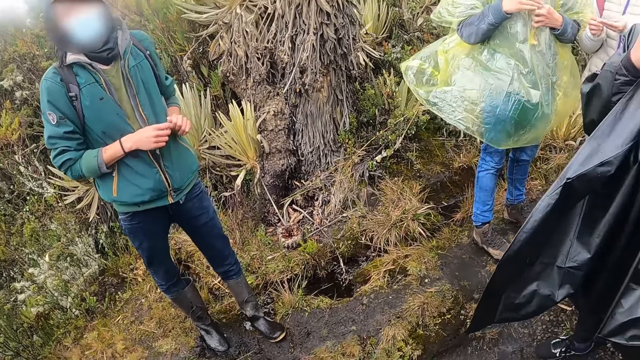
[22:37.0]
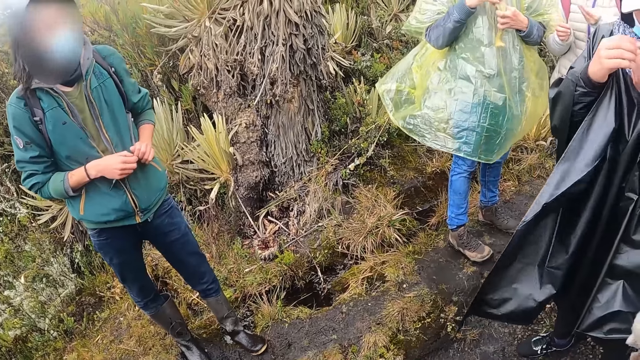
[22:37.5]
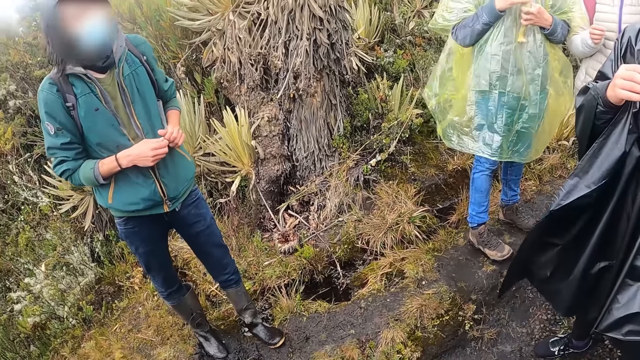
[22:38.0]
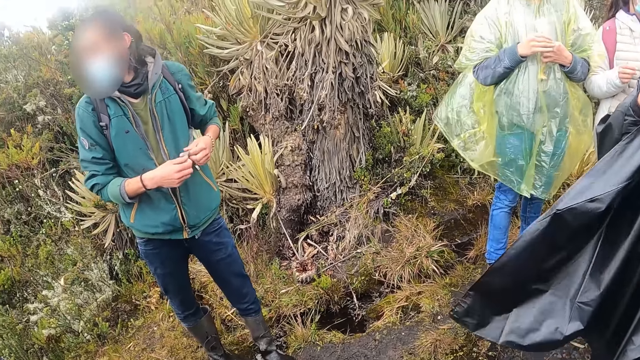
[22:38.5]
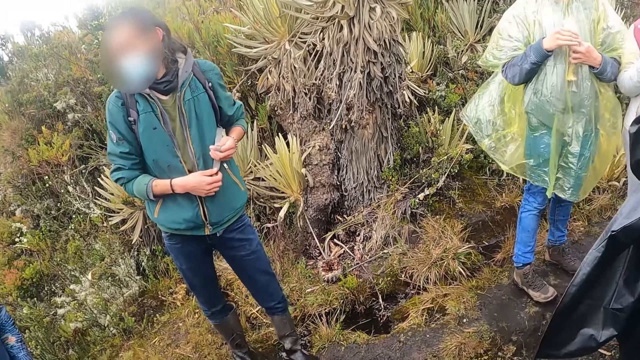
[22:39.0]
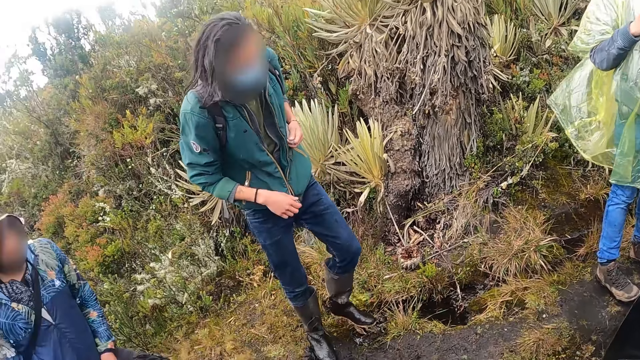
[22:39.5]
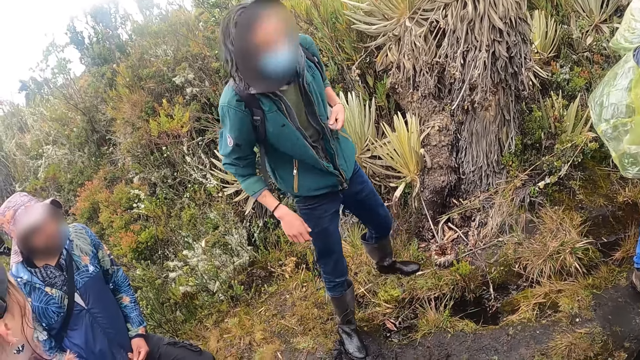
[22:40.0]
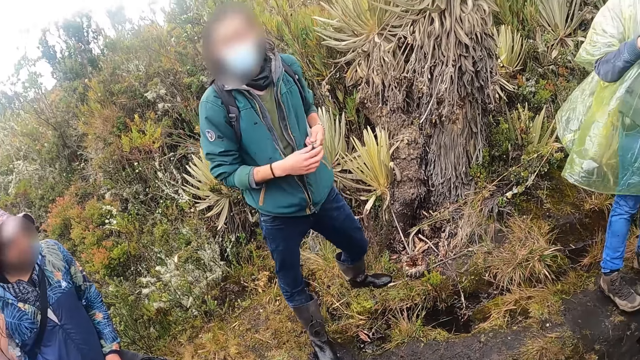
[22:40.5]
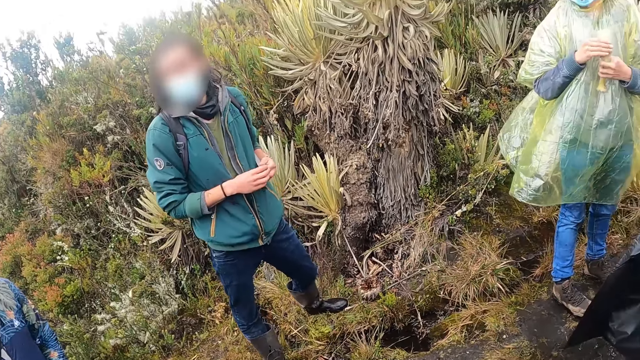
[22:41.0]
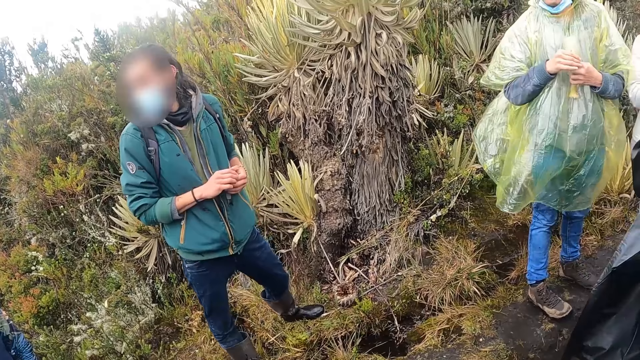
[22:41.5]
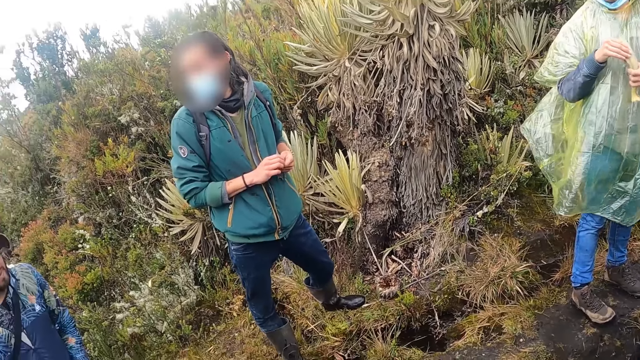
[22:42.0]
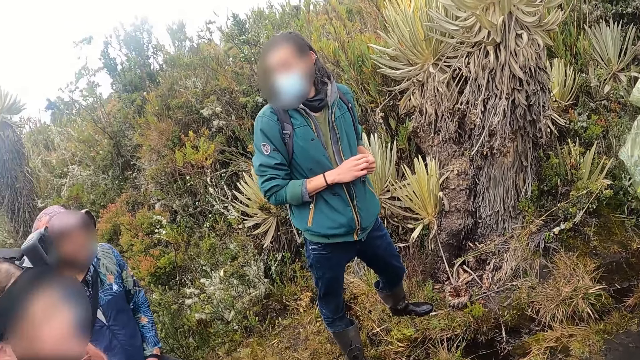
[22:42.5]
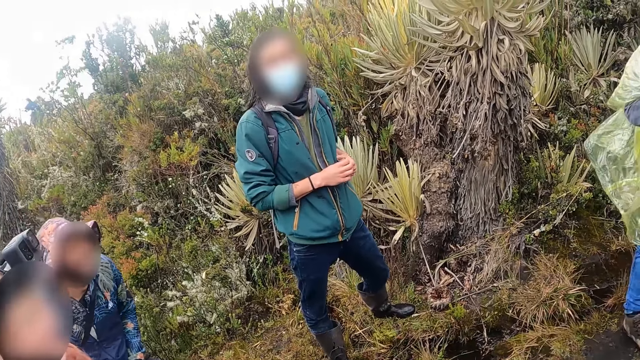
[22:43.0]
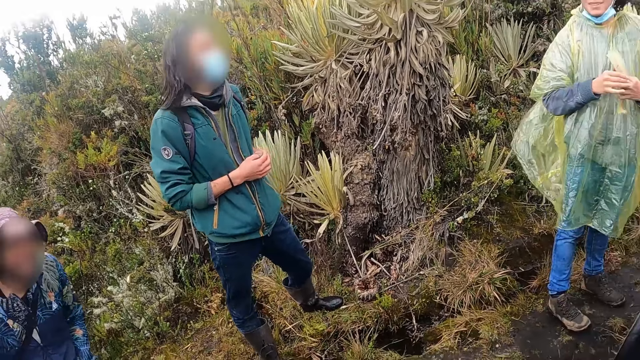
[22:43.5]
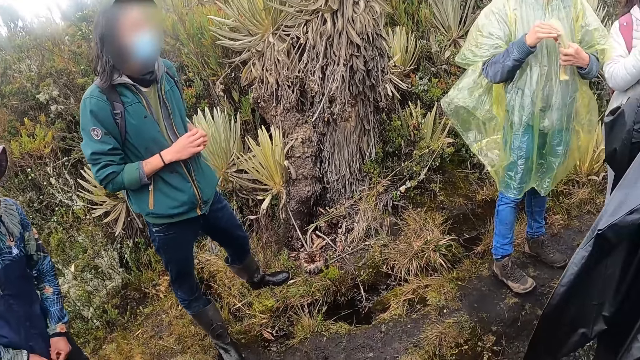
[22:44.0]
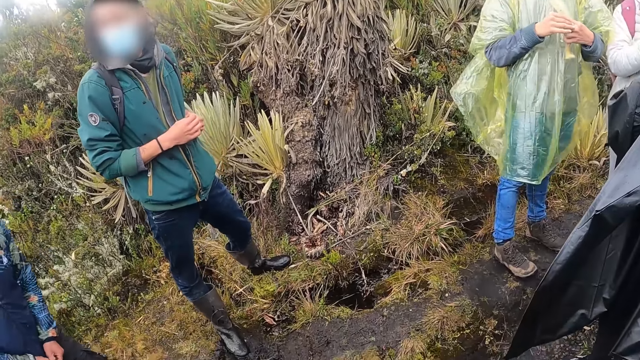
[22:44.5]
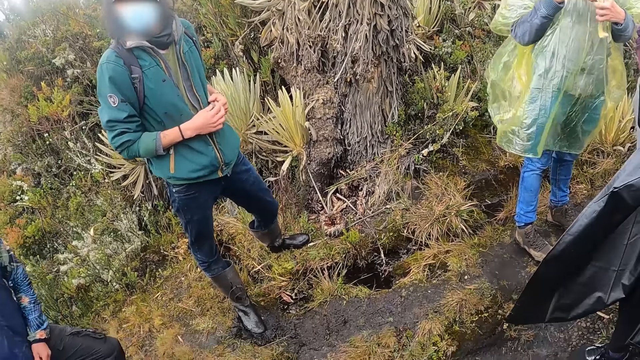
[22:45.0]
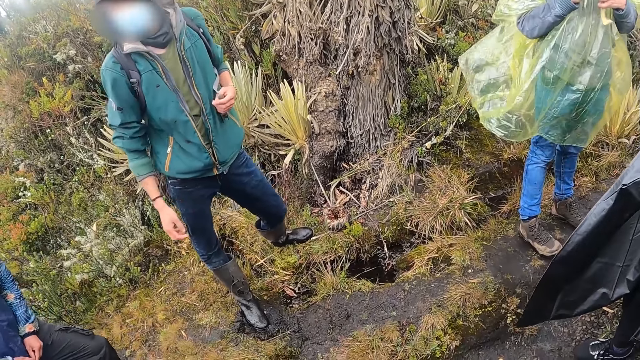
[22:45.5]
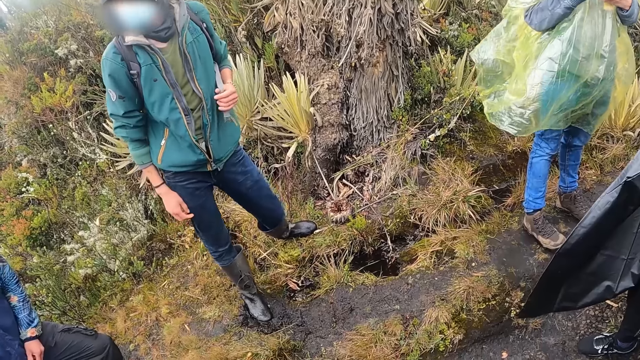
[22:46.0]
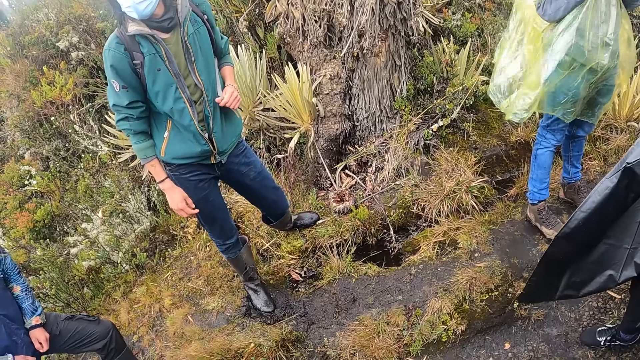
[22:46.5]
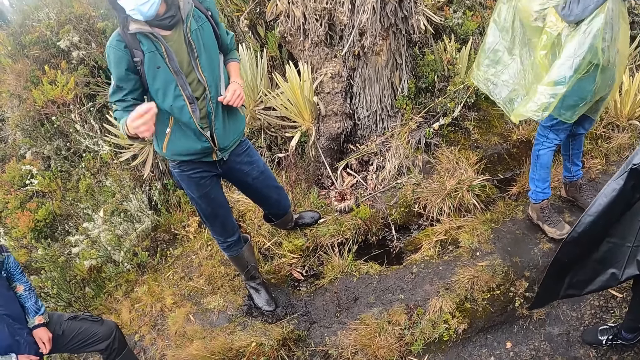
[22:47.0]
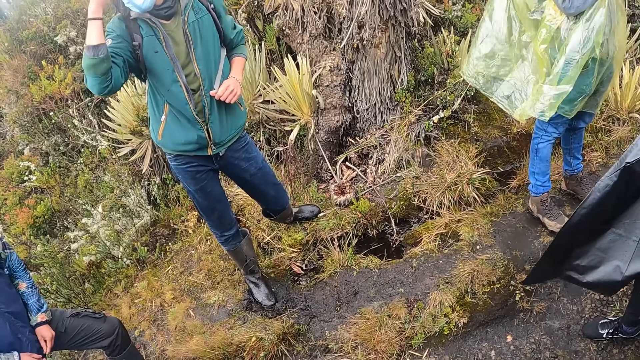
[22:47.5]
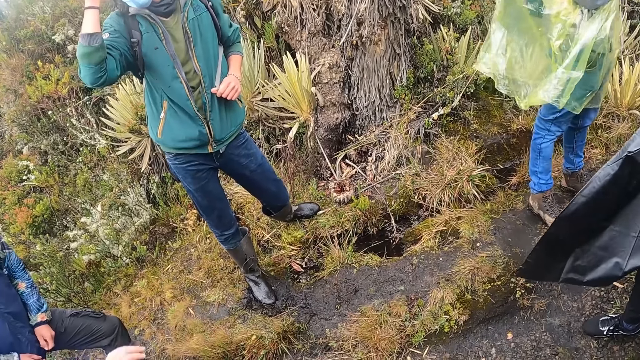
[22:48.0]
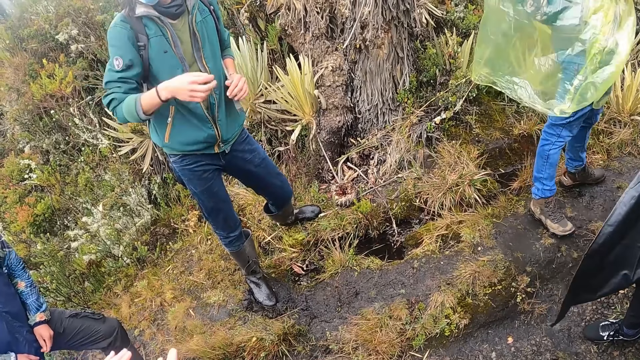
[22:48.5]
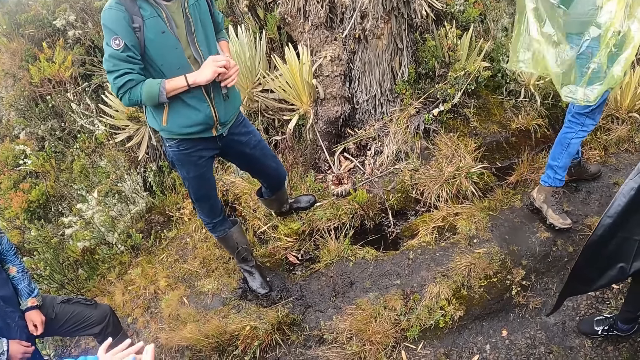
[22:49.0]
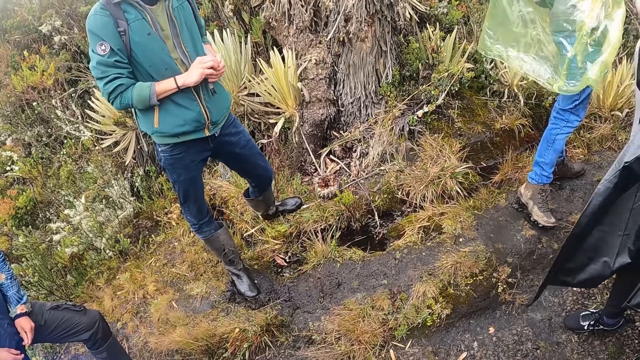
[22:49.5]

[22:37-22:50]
A man steps over the trench. The man holds the bag string with both hands. The man raises his right hand to his hair.

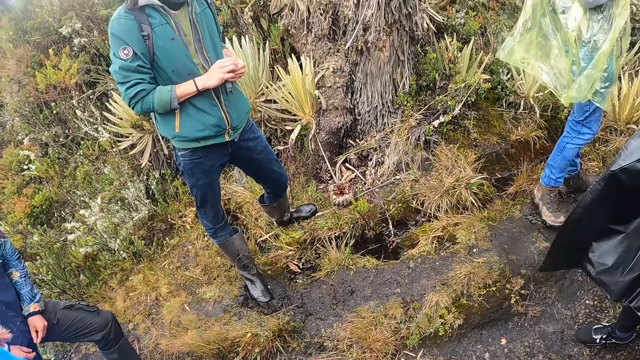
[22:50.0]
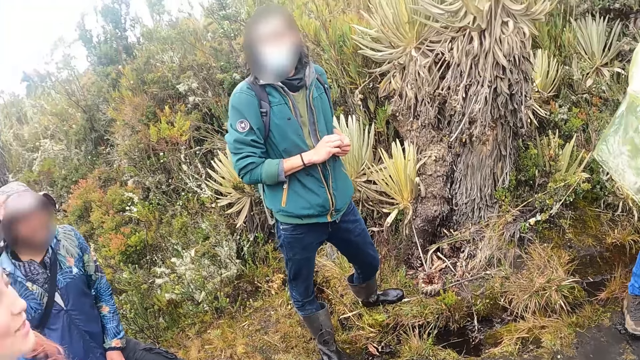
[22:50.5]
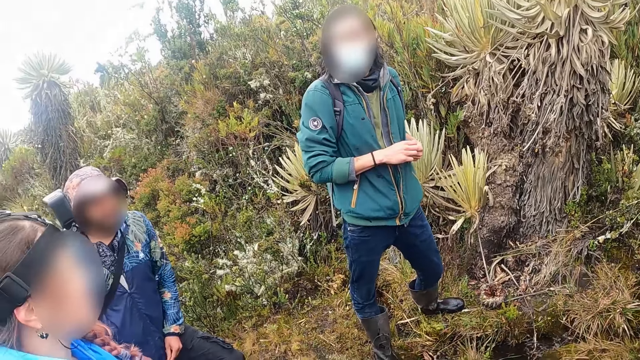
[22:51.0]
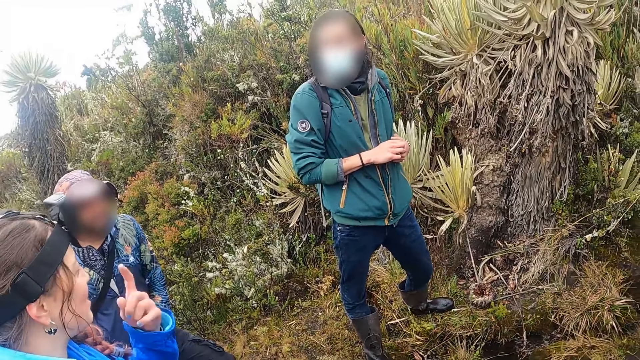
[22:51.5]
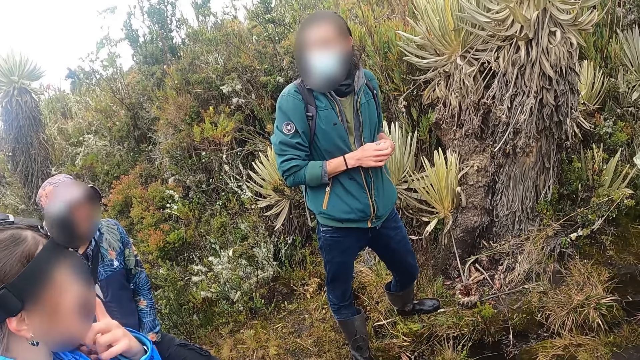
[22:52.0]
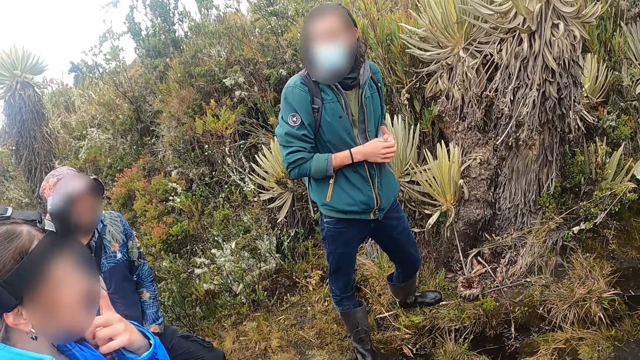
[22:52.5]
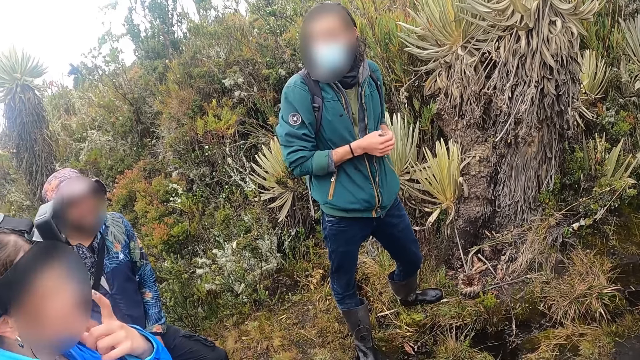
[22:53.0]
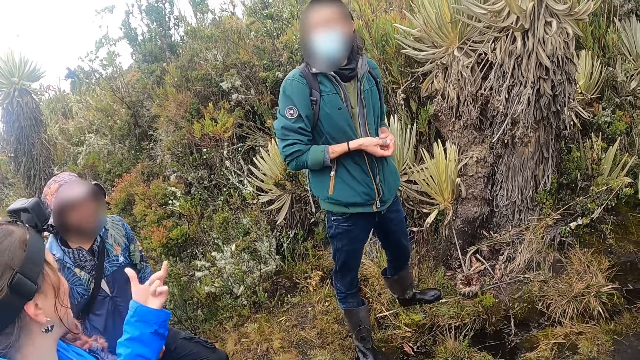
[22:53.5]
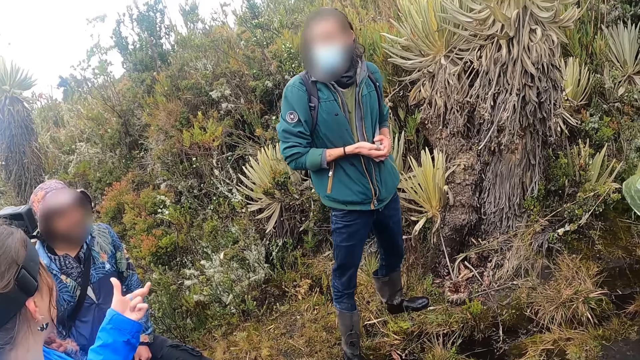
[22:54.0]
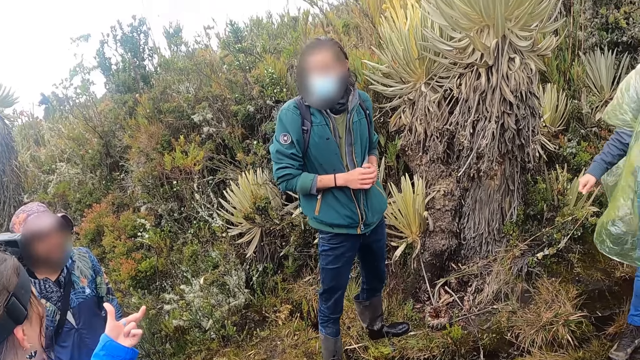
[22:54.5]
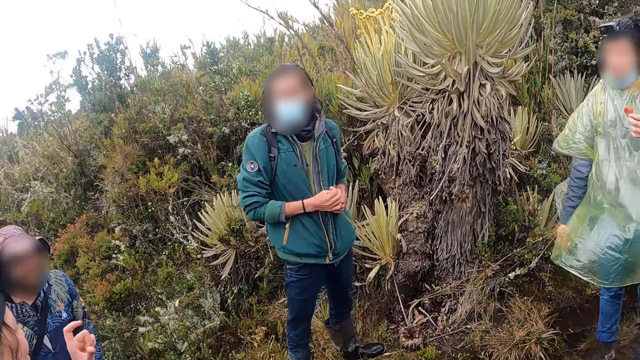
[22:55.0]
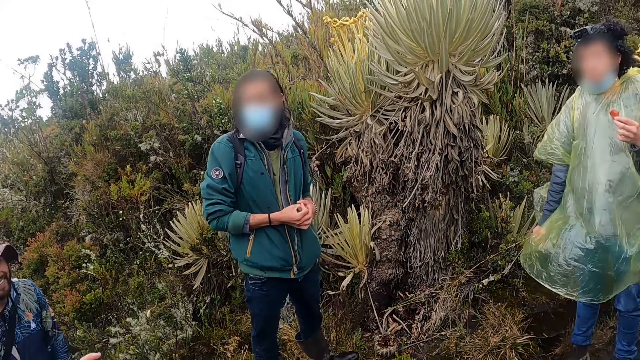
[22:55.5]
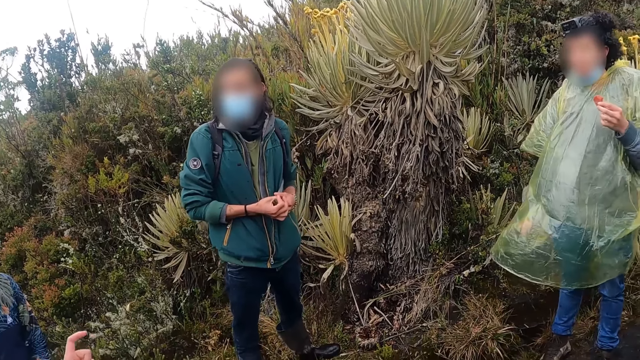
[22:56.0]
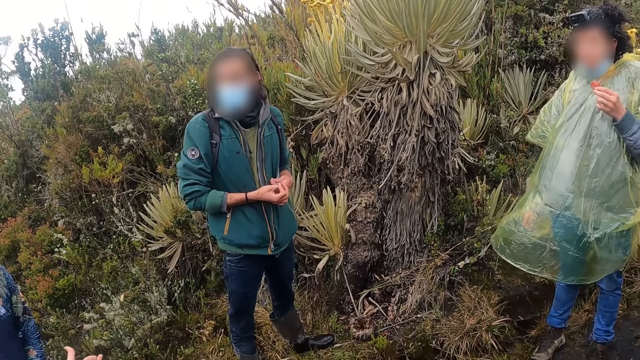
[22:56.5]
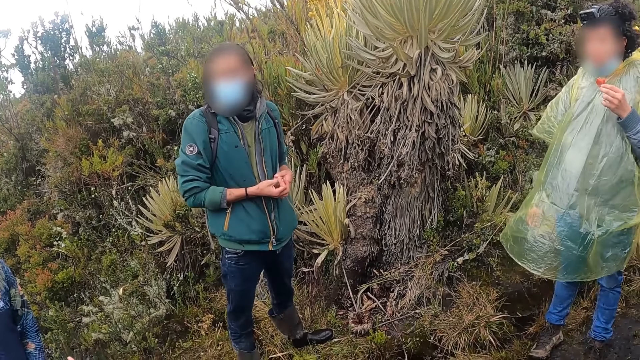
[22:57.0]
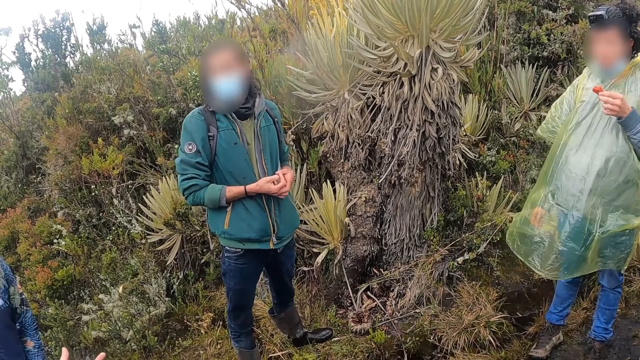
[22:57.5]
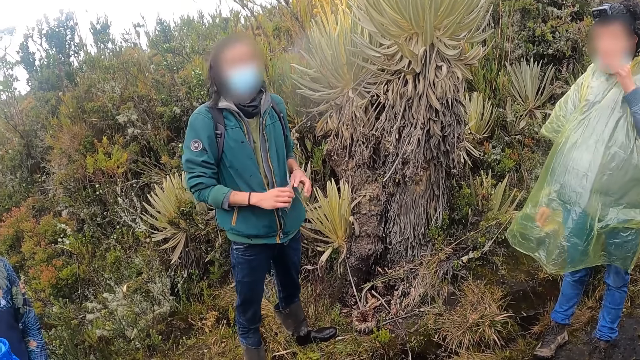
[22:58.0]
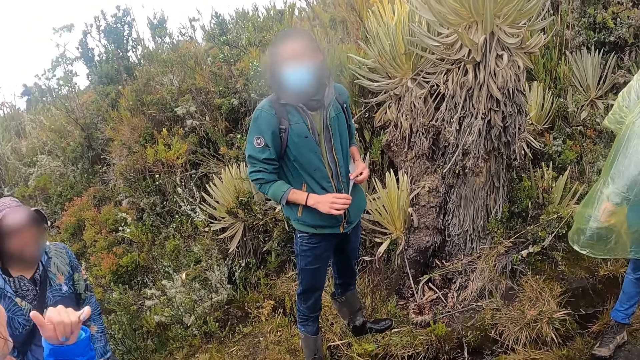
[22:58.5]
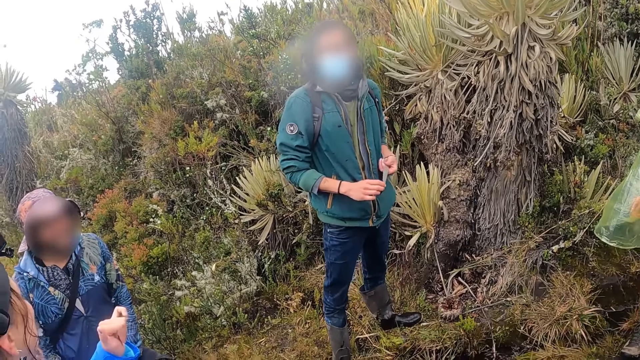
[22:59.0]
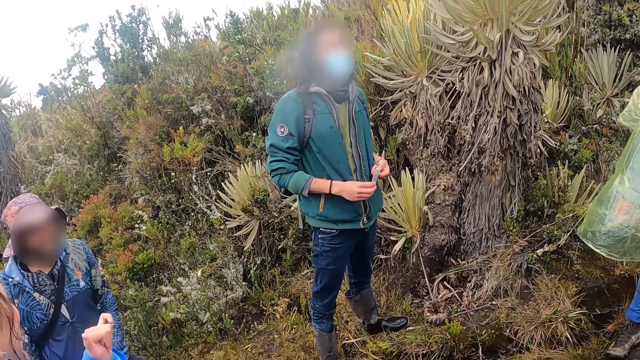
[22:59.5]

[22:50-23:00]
A woman interacts with the man and another man. The woman raises her left hand to her nose. The other man puts a snack in his left hand into his mouth.
